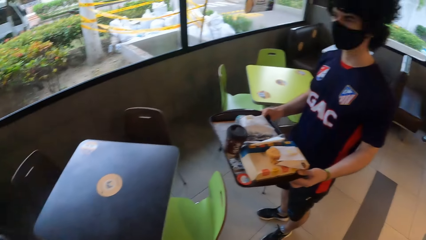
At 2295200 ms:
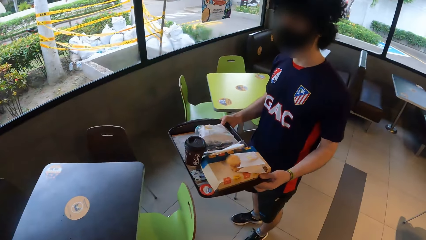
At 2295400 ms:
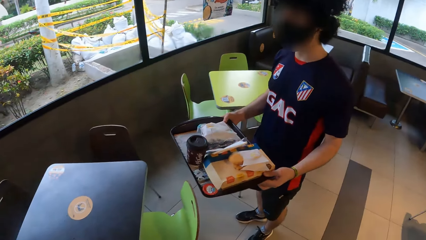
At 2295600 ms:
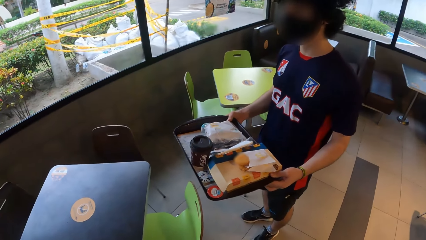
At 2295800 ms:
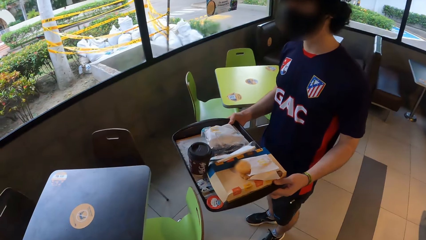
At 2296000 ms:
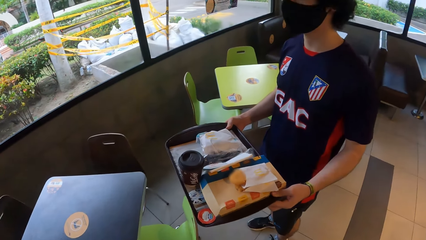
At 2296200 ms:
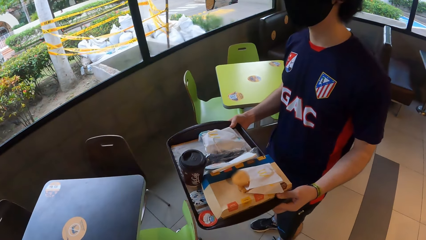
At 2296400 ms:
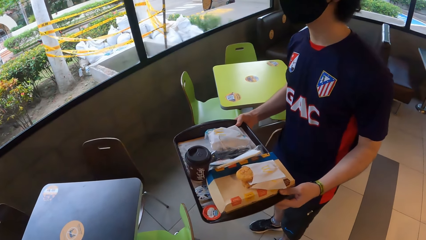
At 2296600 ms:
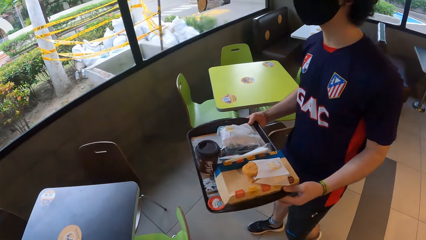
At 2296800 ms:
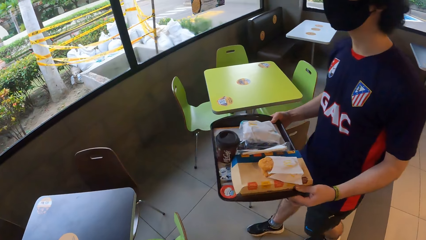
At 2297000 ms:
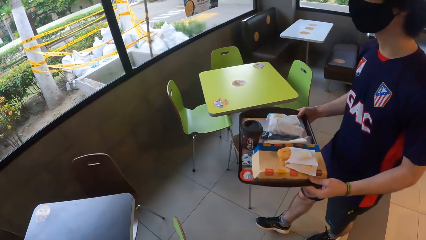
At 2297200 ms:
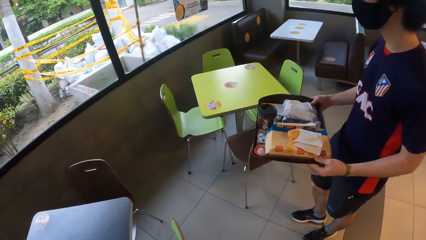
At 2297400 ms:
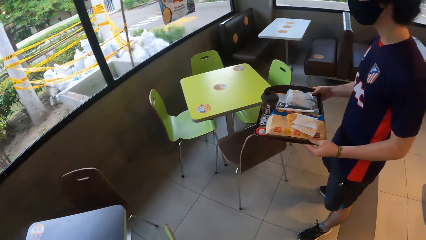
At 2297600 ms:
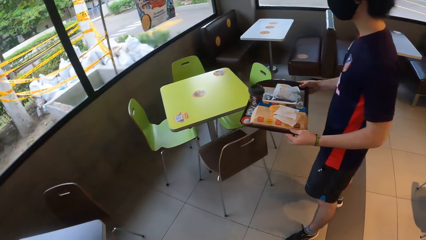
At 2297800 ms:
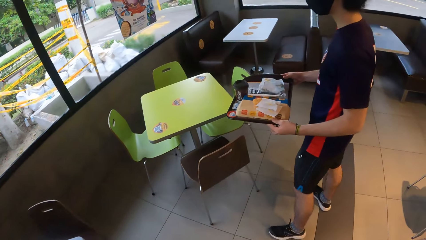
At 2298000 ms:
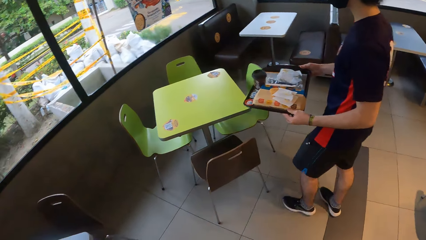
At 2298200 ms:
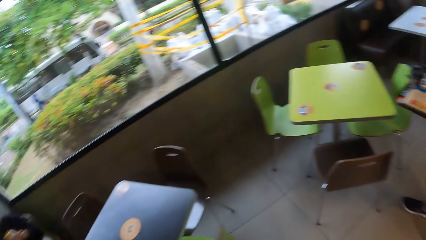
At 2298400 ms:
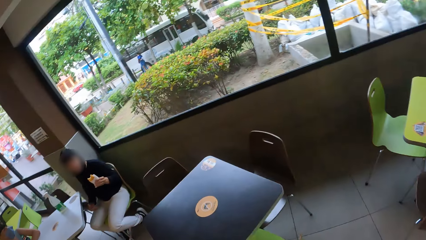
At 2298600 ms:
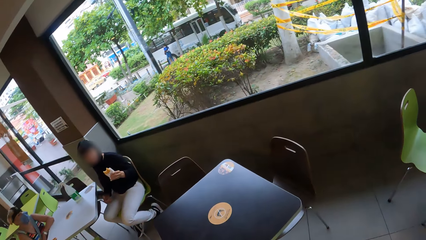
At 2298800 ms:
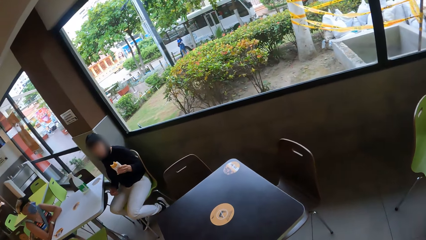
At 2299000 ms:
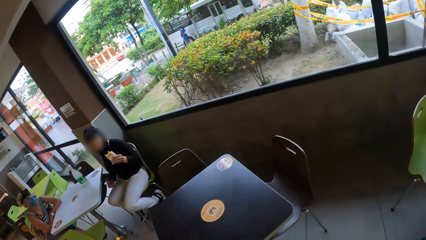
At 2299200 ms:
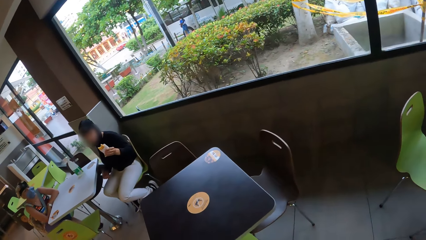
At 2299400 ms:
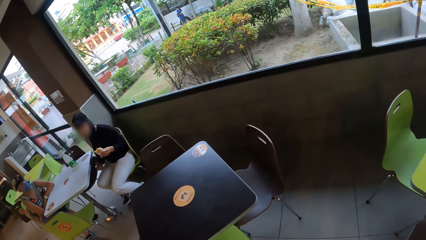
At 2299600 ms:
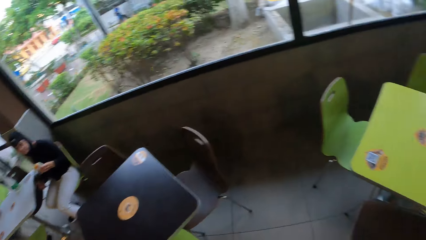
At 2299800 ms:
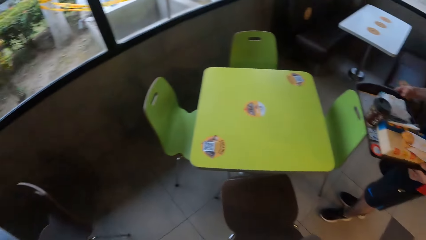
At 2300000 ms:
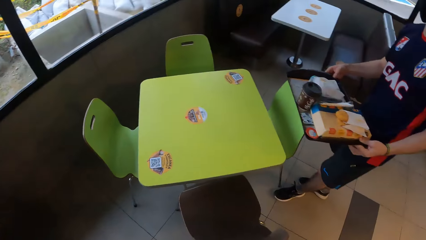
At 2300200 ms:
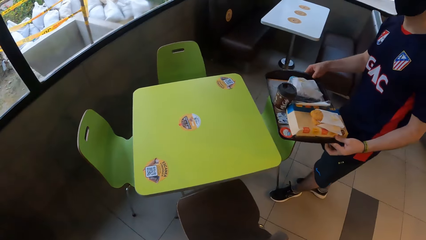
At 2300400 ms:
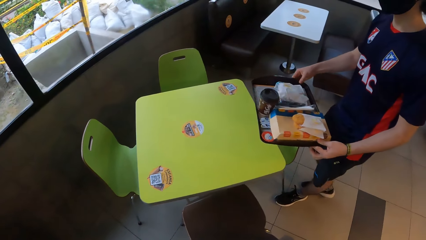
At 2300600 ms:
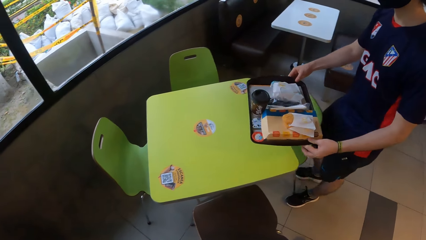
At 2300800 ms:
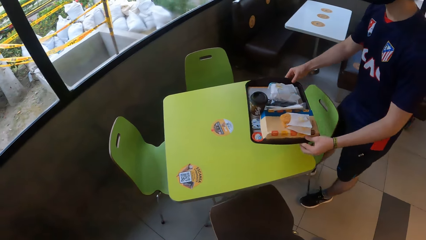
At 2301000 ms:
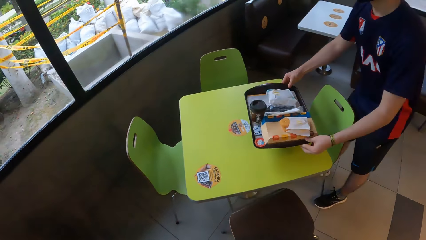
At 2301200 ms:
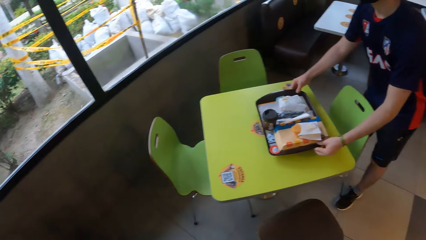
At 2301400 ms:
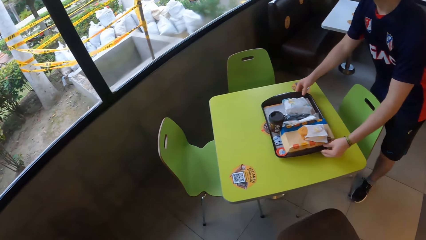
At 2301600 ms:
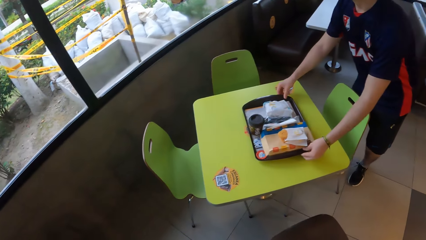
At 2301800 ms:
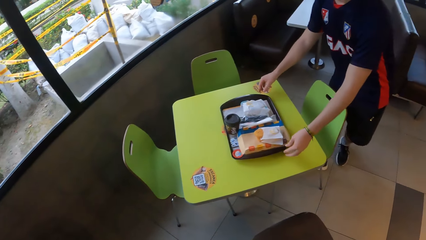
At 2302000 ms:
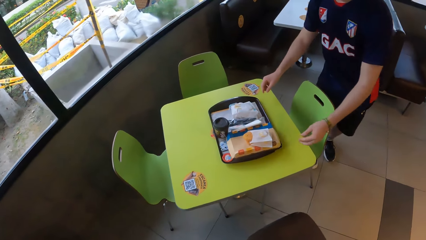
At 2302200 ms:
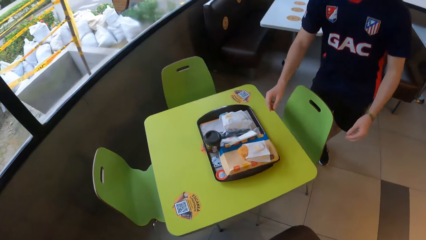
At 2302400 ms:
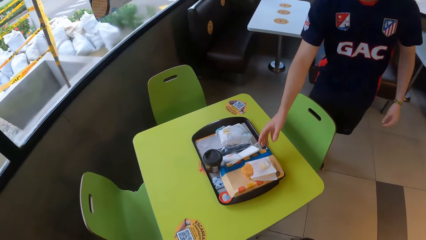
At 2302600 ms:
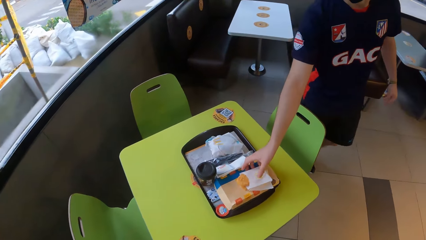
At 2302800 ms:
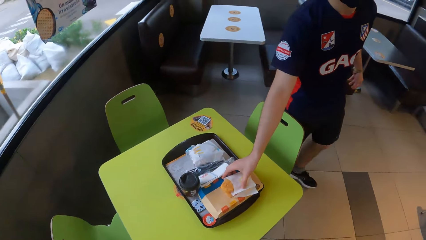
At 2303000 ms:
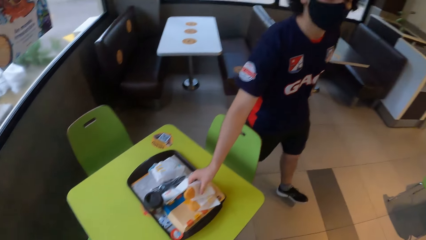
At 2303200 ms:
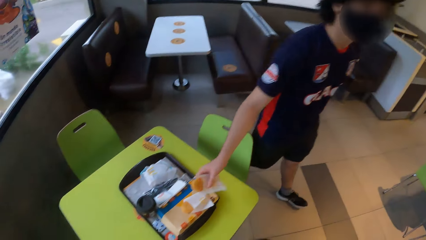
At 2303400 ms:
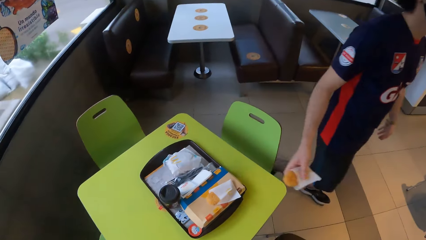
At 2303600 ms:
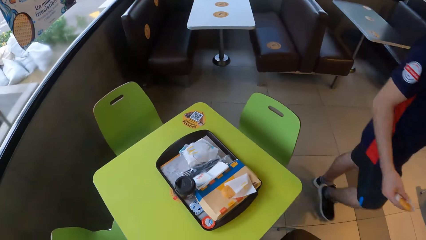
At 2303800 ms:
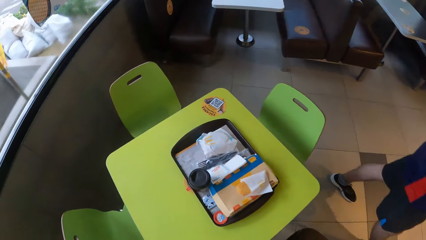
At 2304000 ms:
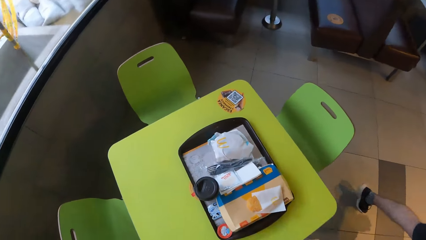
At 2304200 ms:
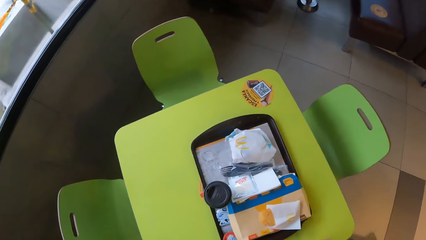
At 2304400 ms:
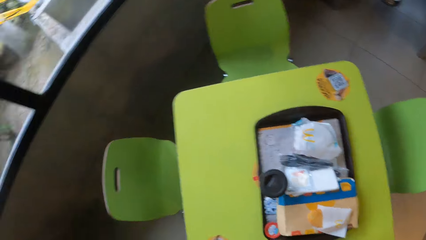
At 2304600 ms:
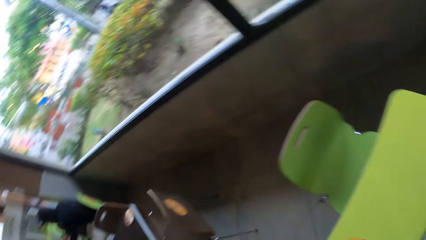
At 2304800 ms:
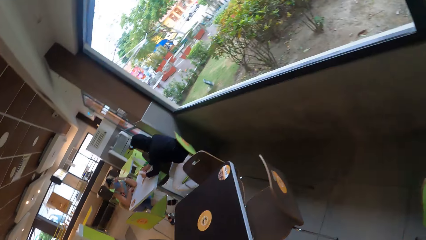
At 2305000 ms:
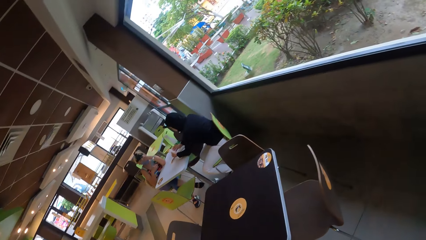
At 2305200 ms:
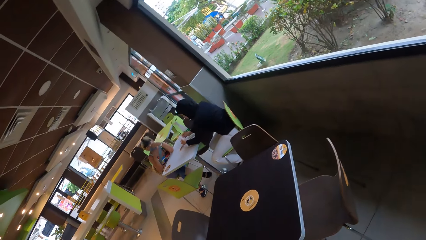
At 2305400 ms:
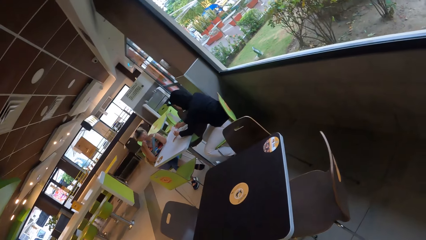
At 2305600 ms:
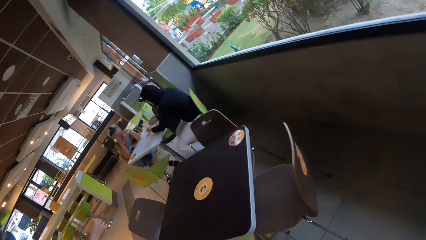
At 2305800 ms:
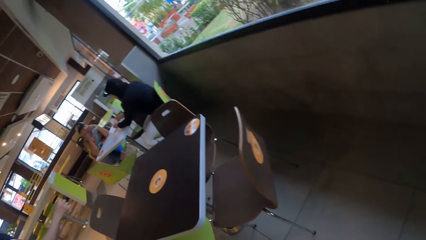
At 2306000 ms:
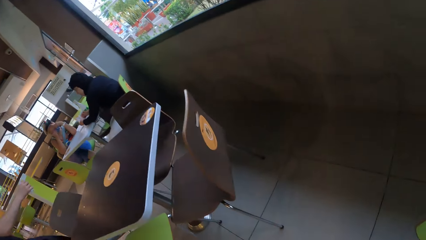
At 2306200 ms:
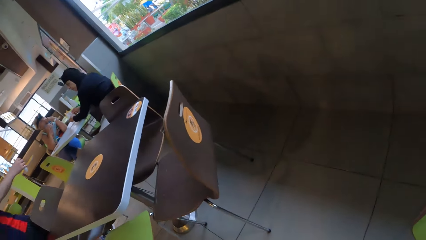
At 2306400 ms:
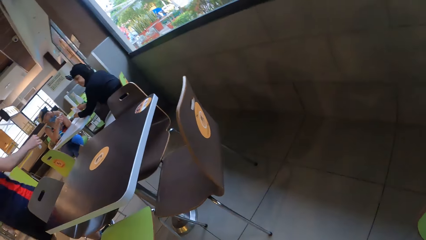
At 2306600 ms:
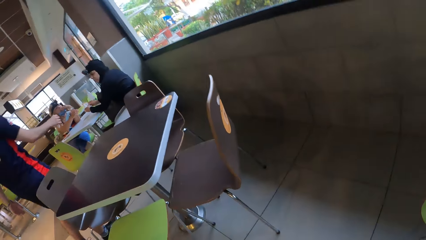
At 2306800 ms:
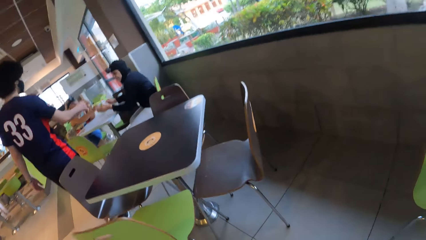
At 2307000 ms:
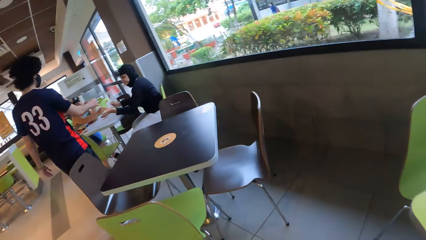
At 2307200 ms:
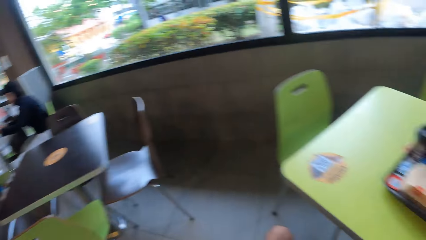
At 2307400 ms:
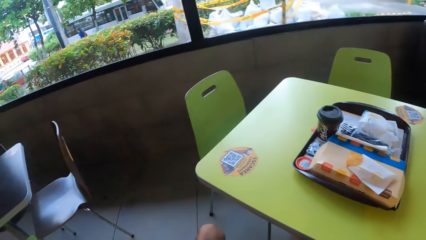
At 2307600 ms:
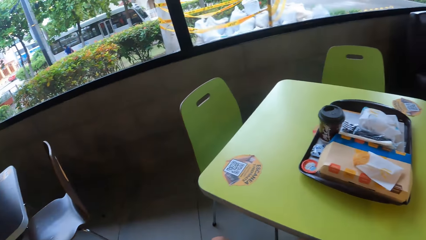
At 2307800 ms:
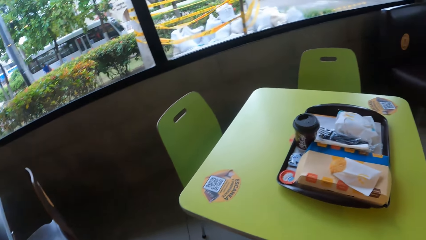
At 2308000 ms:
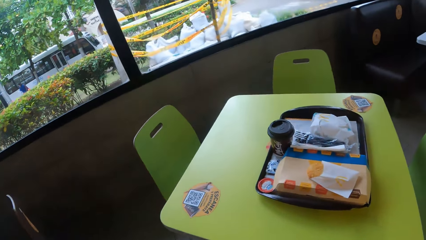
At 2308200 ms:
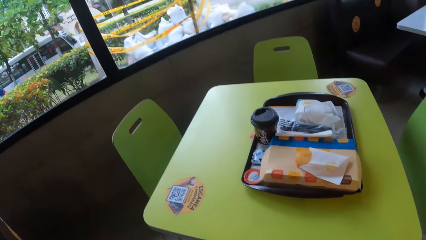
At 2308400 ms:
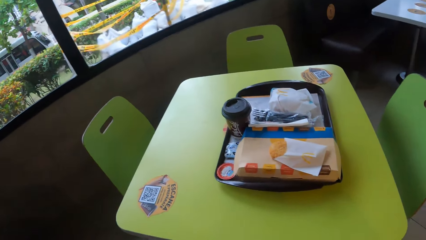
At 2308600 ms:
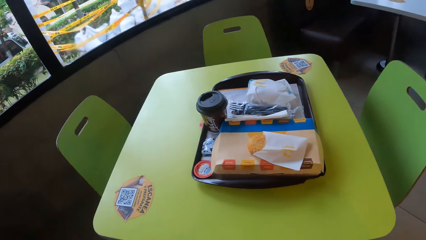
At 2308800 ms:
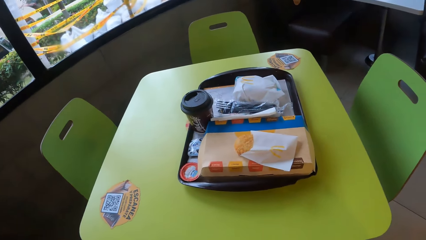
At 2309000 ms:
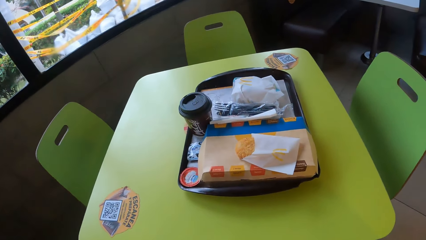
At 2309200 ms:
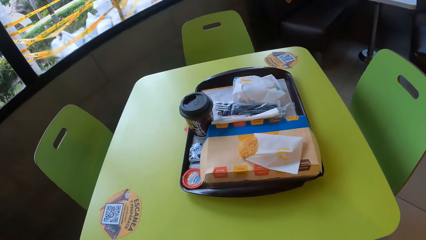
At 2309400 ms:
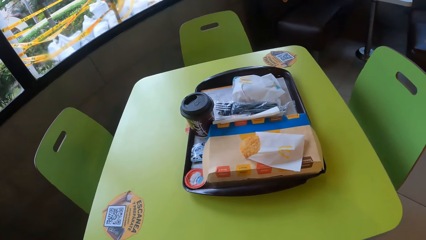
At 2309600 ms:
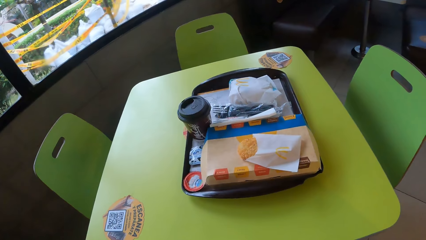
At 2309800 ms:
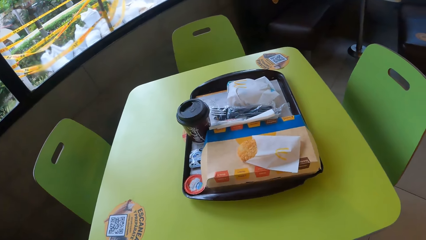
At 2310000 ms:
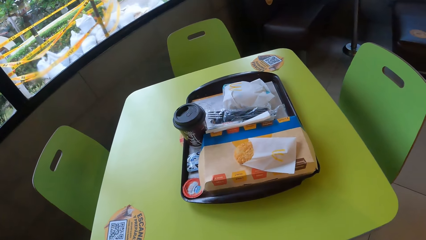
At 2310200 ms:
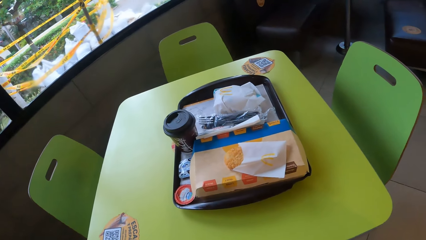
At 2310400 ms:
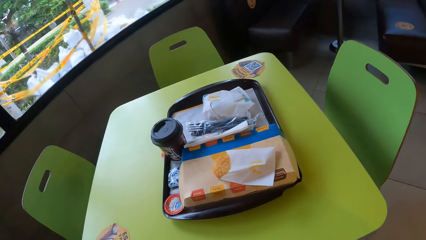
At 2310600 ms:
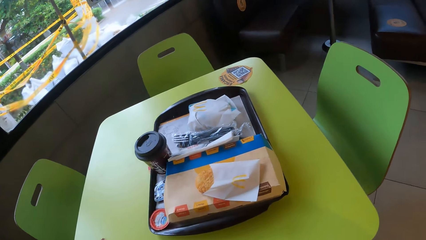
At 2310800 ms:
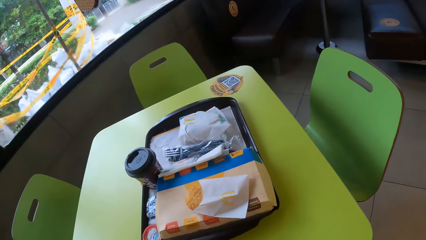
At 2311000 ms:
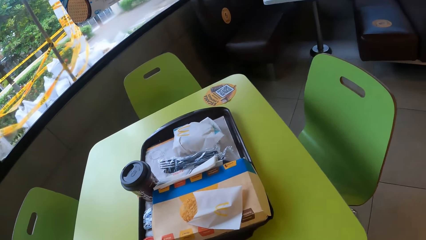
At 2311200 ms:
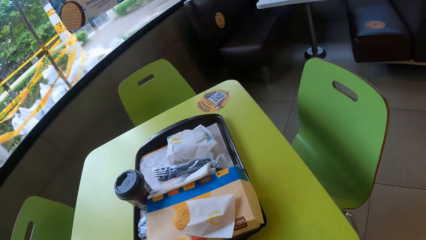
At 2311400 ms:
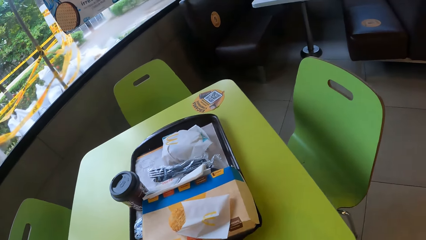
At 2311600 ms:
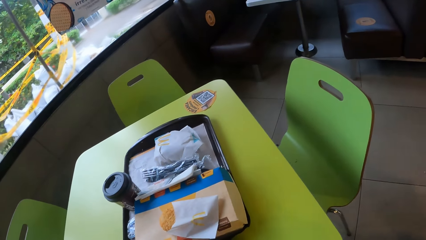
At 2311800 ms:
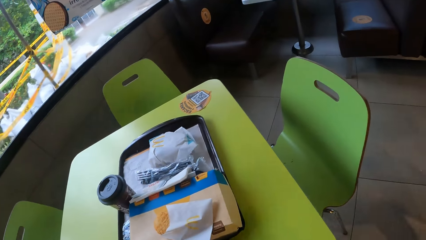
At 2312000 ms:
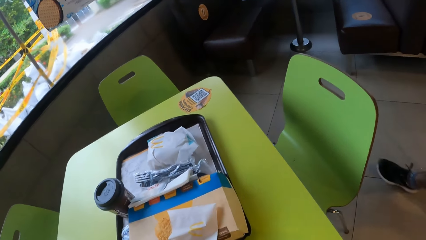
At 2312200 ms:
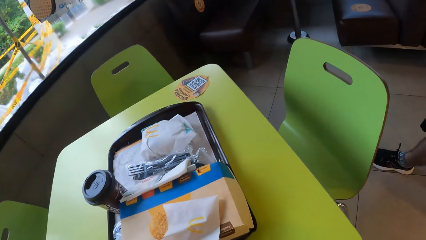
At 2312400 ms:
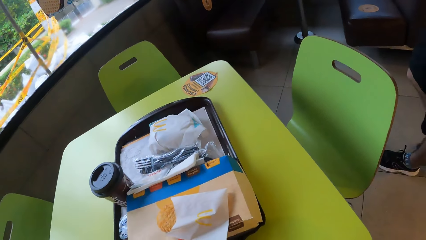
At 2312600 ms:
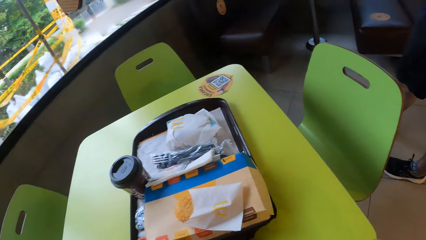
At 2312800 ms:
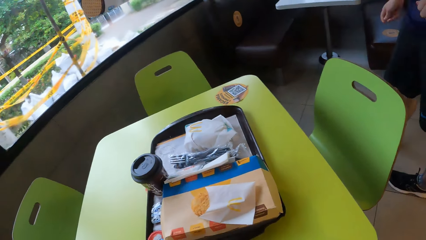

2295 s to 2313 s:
The camera wearer walks inside a restaurant. A man puts food on the table. The man picks up a snack and takes something to a woman.
